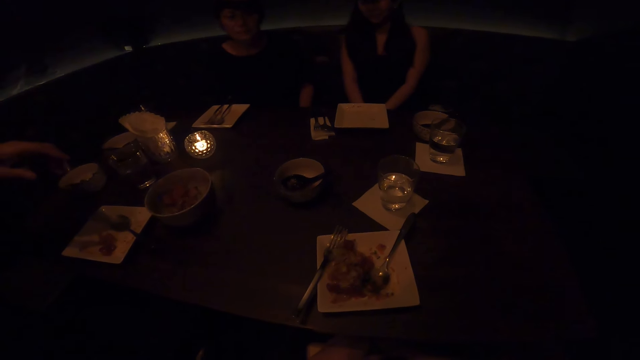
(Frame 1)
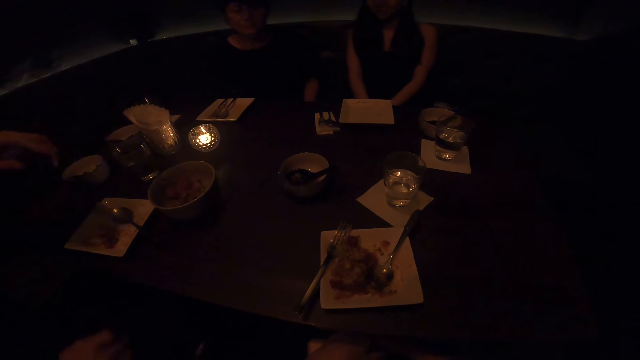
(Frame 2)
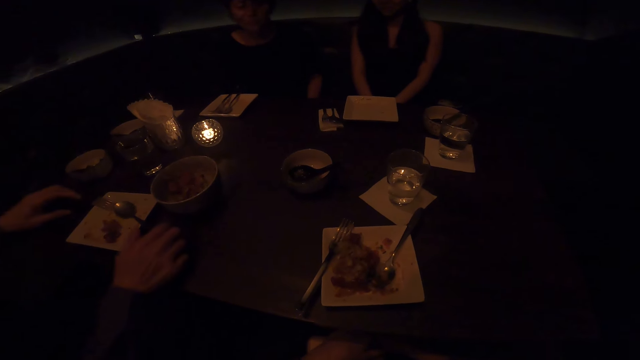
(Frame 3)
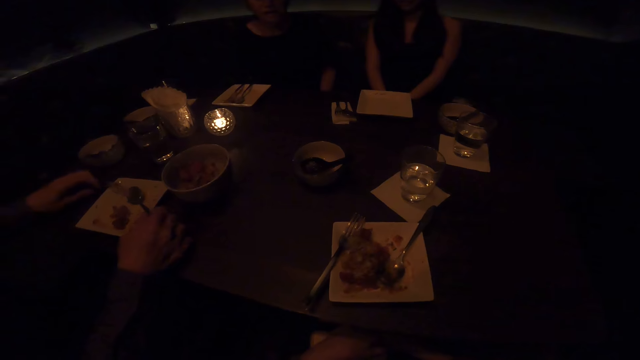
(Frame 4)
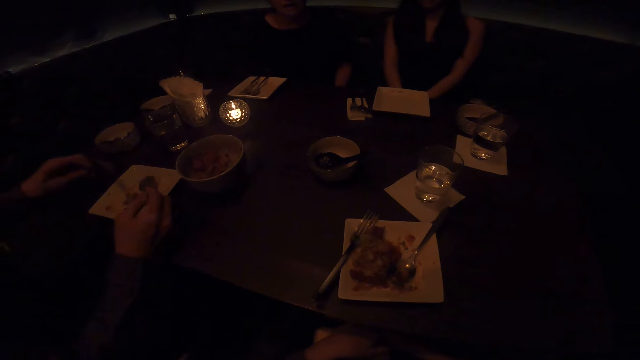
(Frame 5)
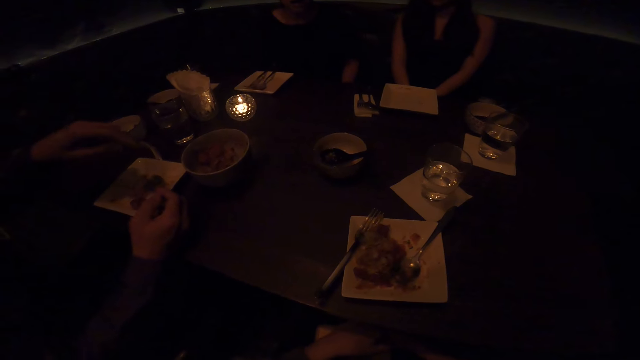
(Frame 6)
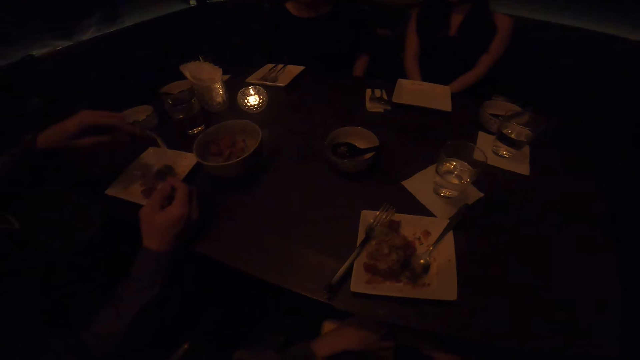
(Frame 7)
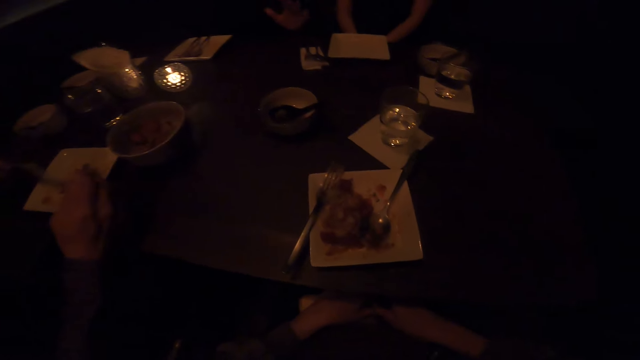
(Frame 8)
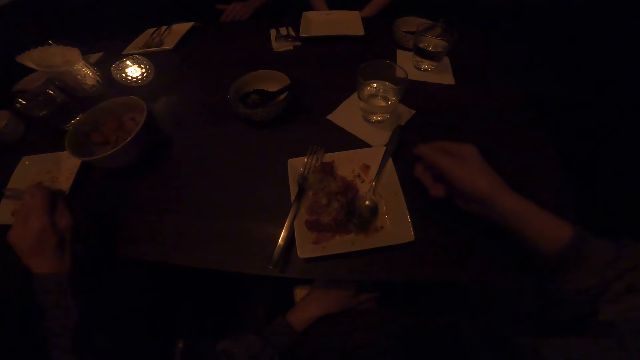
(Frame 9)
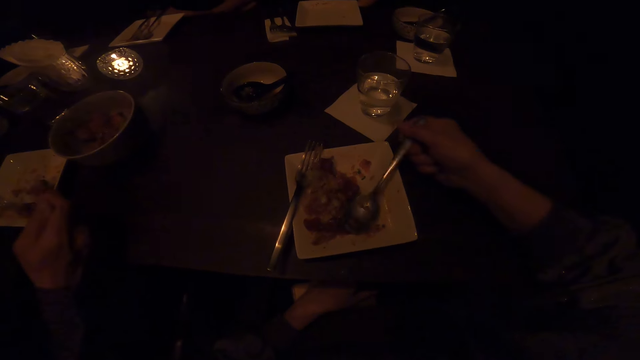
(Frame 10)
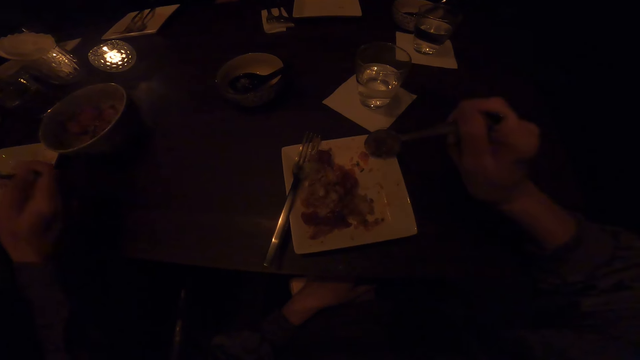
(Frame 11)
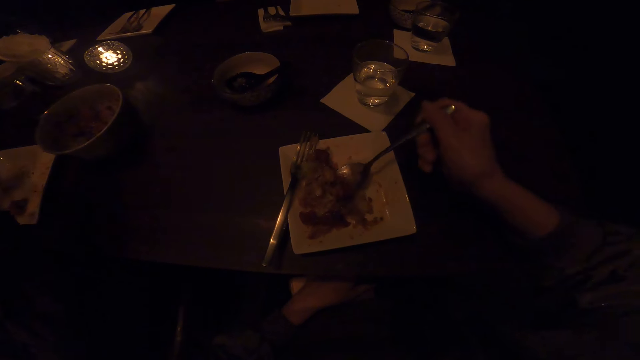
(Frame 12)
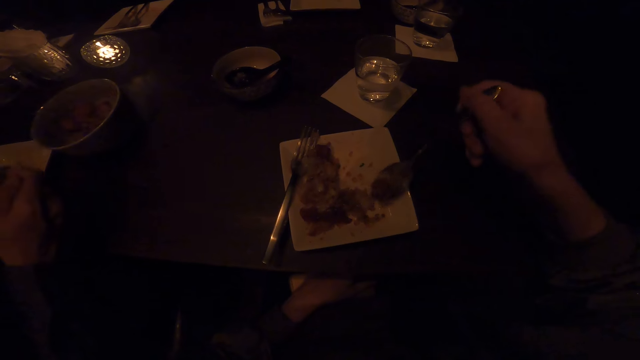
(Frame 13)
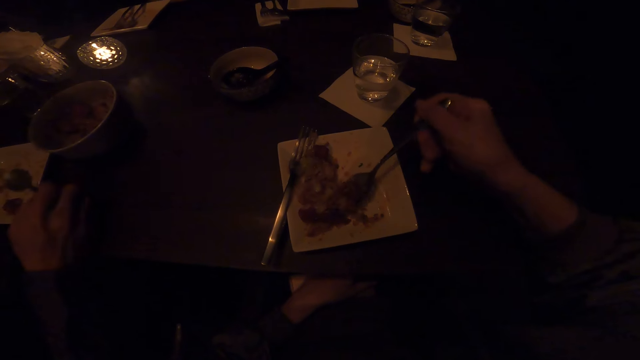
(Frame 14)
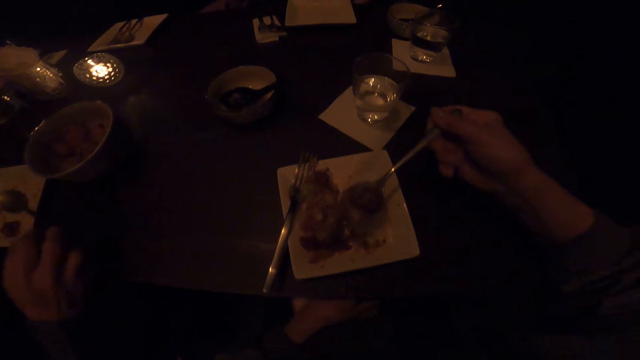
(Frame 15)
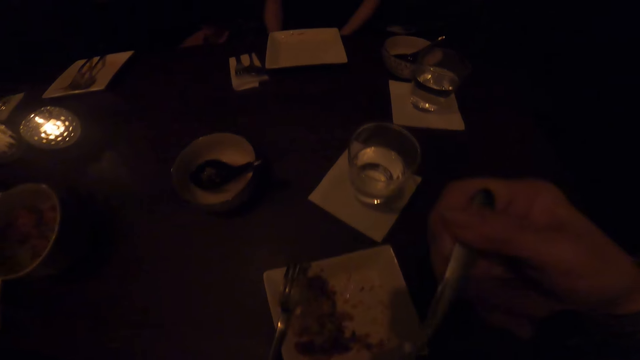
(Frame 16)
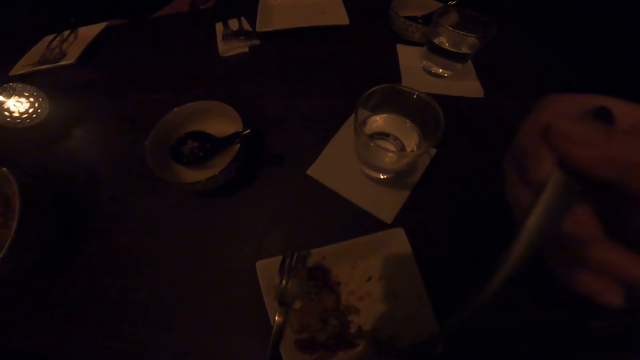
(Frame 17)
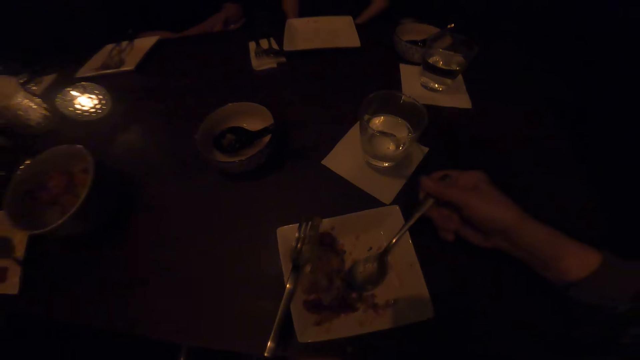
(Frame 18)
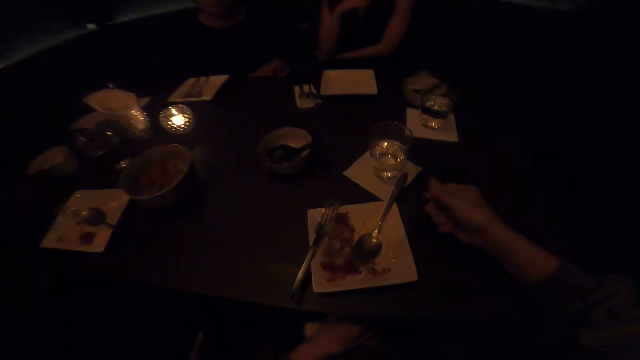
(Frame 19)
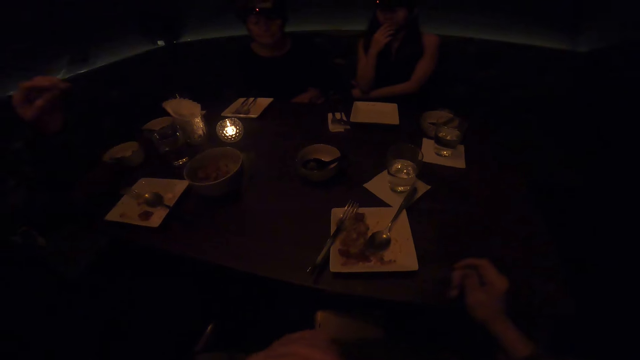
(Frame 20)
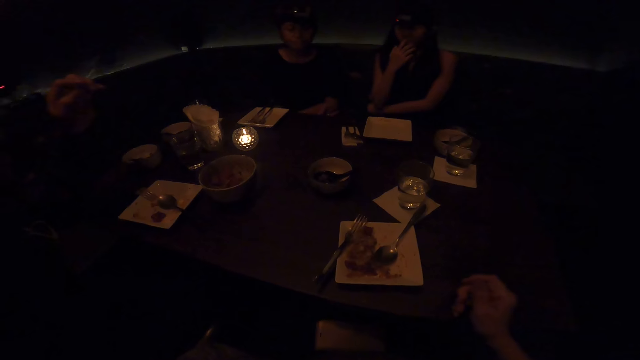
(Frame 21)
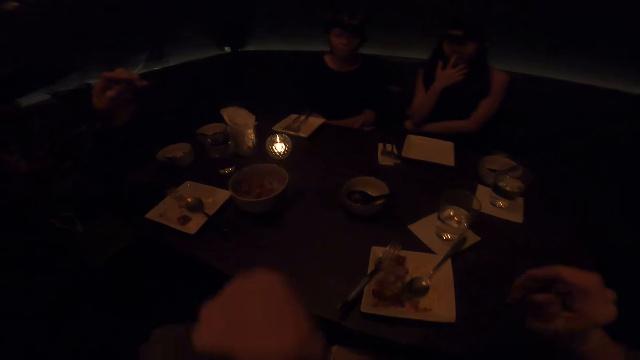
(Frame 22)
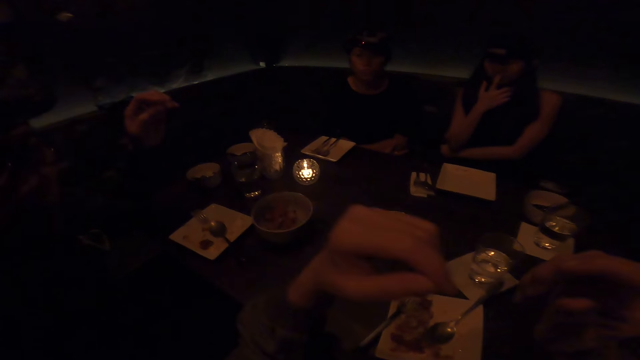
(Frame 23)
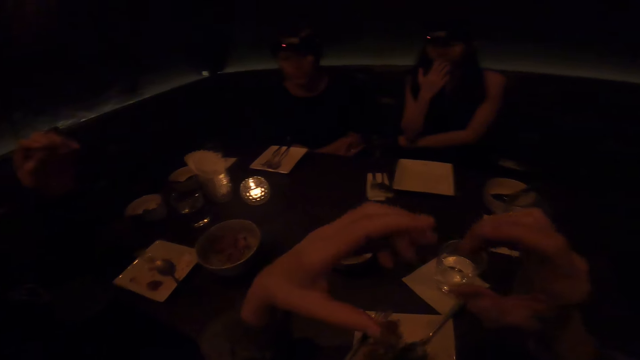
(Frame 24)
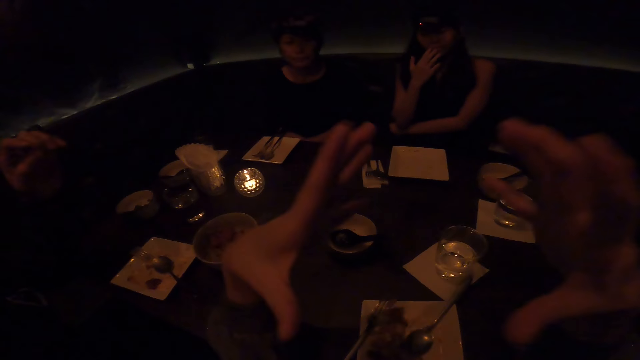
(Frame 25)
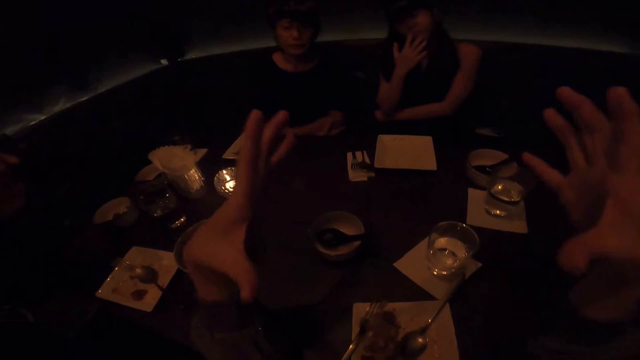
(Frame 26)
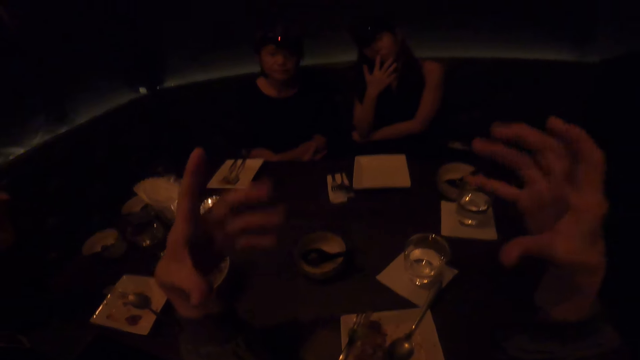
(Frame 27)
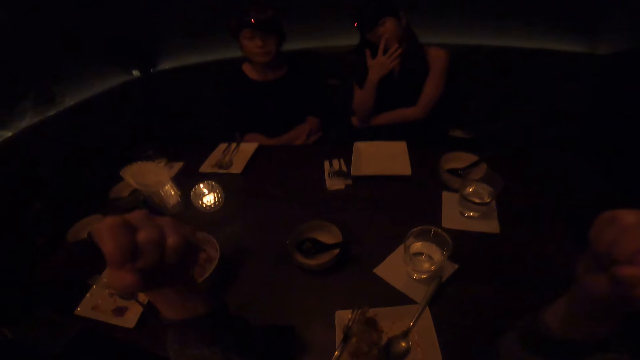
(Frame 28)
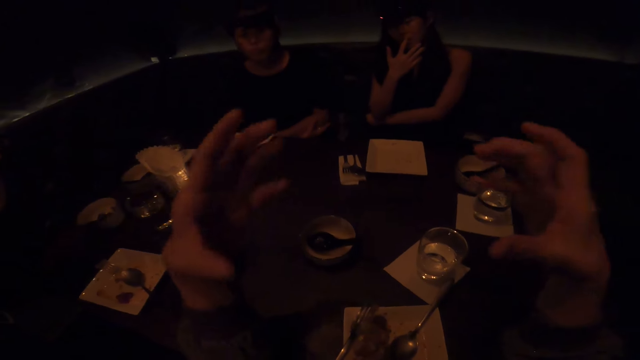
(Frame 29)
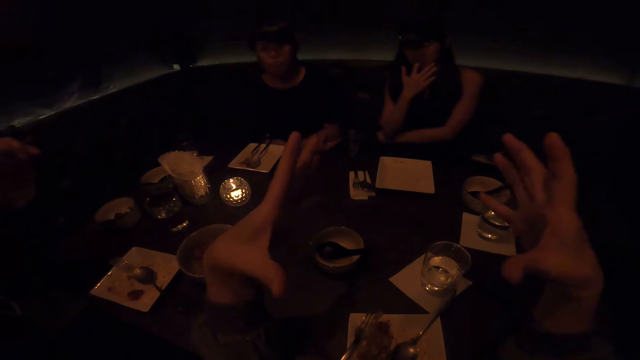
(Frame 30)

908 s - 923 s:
A man holds the spoon and scoops the food in the plate. The camera wearer holds the spoon. He scoops the food in the plate. He eats food. He talks with friends. The man, another man and a woman sit in the dining room. The camera wearer puts his hands on the table. The man, the other man and the woman sit in the dining room.

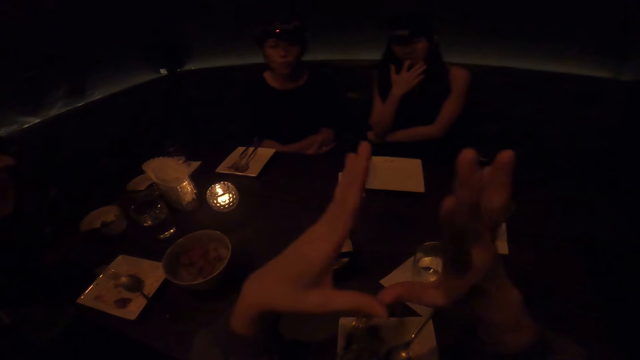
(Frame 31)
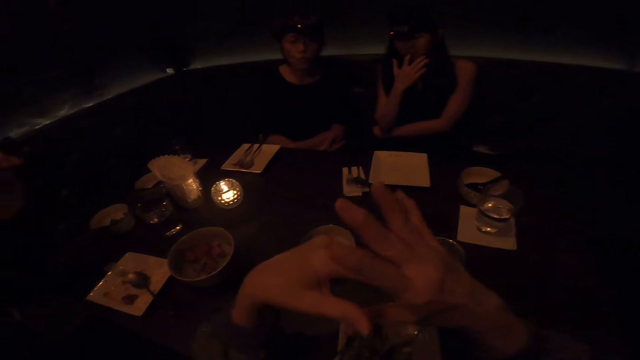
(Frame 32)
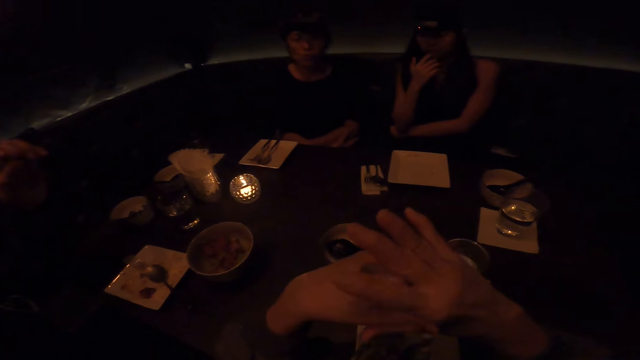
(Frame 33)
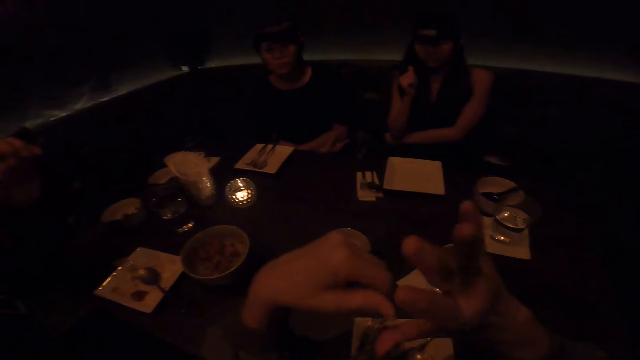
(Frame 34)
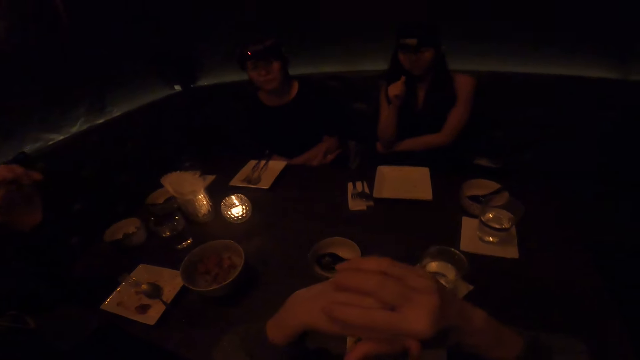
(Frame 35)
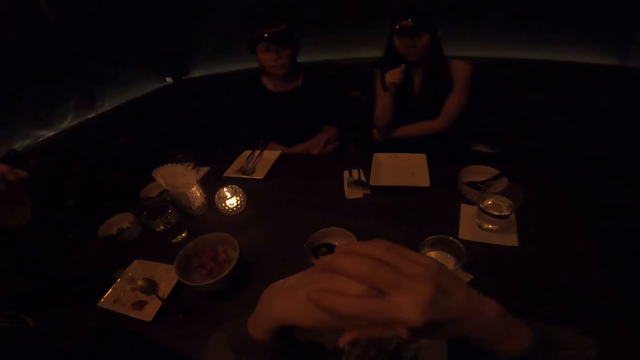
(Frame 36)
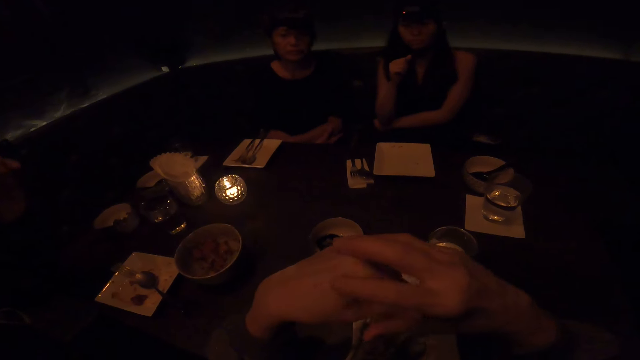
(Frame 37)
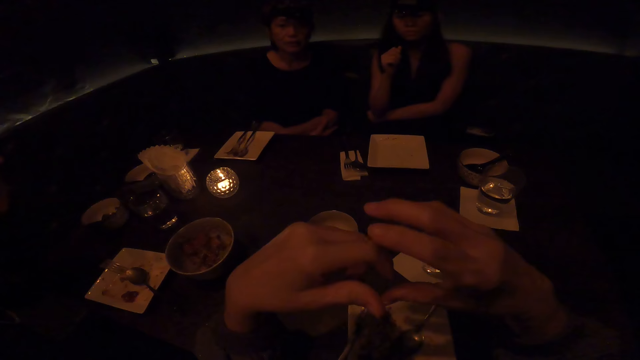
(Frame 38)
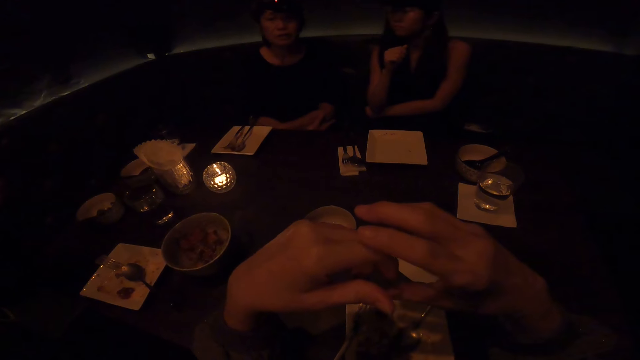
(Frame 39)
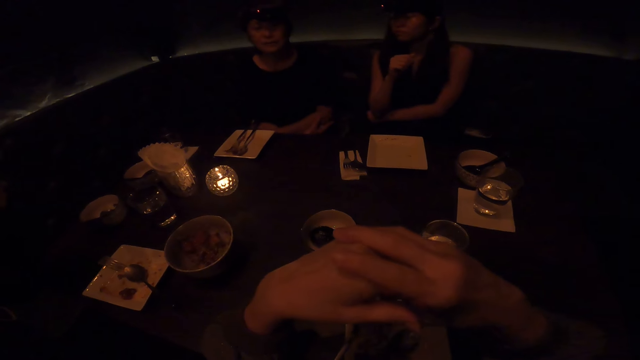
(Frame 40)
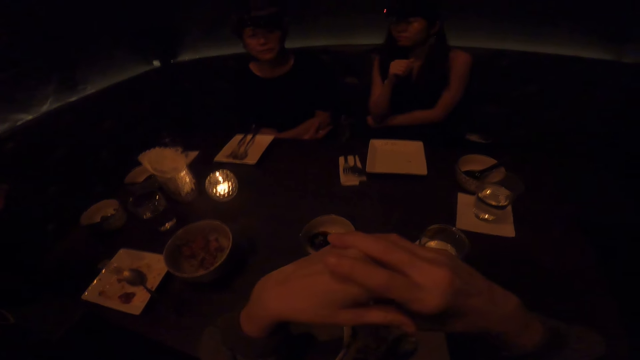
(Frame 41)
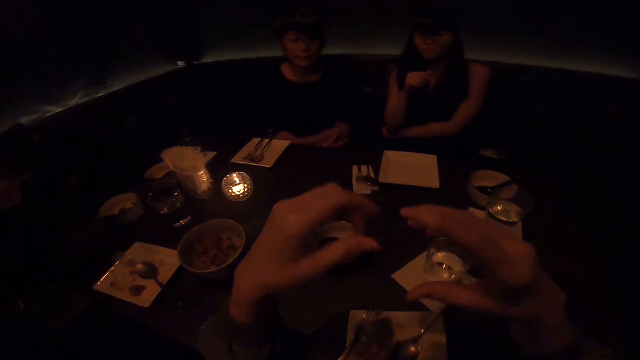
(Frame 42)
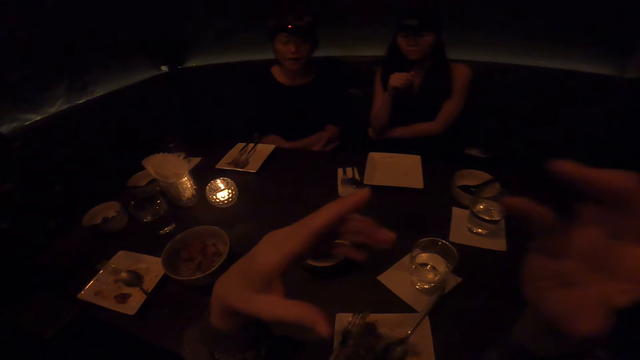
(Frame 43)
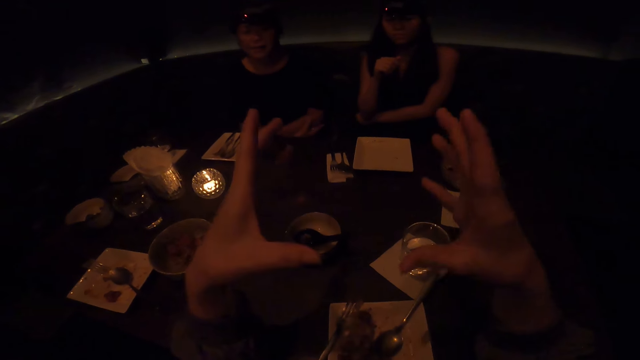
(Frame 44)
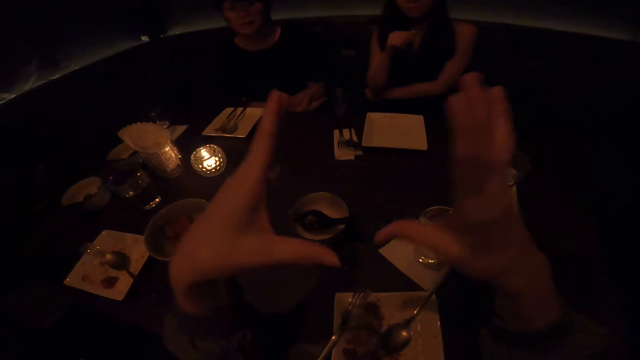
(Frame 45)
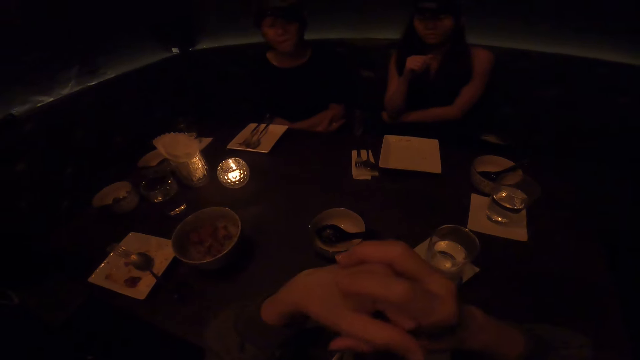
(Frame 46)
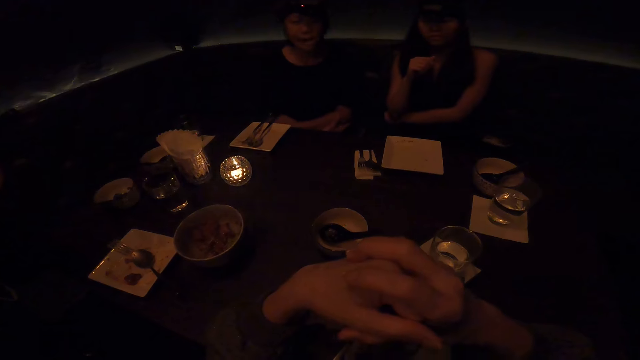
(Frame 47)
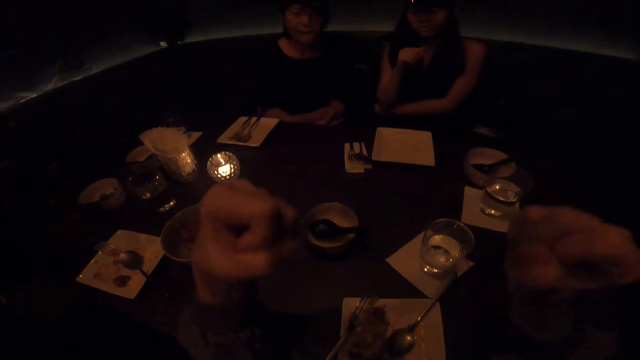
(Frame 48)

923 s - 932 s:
The camera wearer talks with friends. They talk with friends again.
